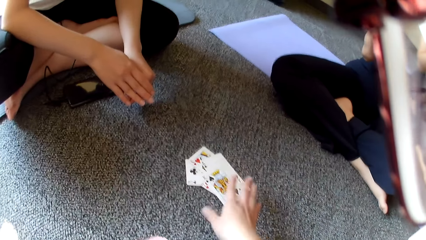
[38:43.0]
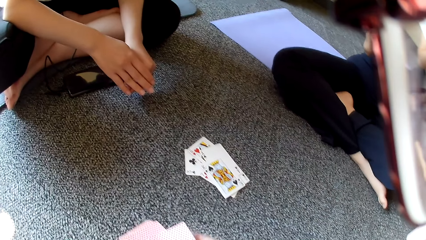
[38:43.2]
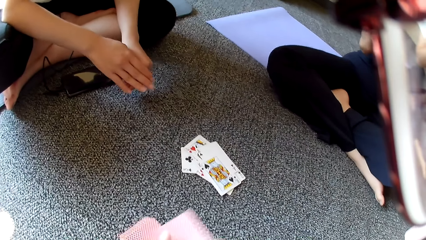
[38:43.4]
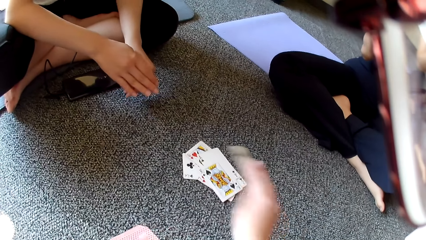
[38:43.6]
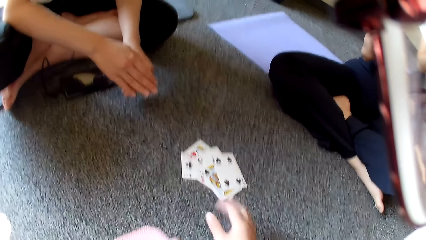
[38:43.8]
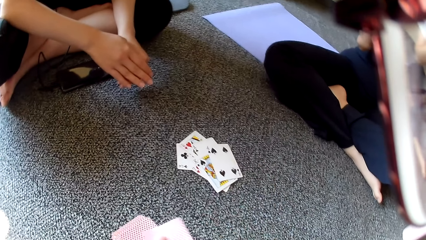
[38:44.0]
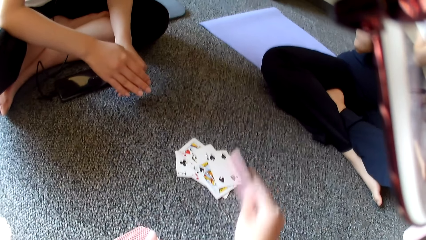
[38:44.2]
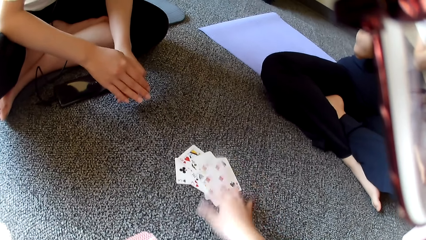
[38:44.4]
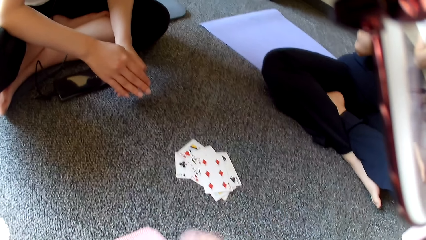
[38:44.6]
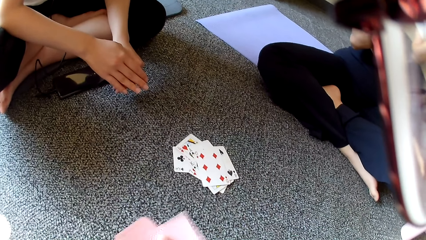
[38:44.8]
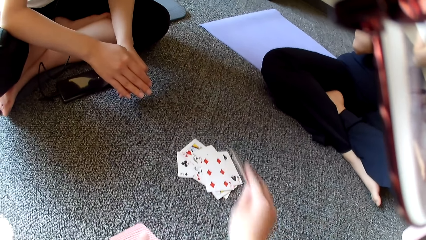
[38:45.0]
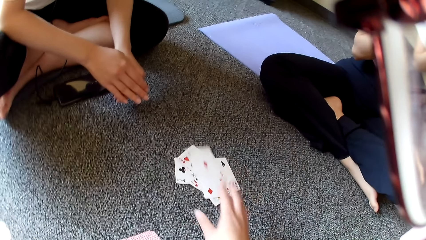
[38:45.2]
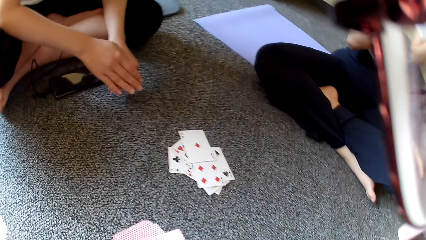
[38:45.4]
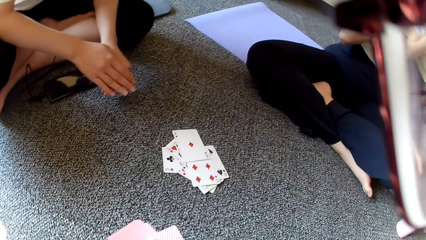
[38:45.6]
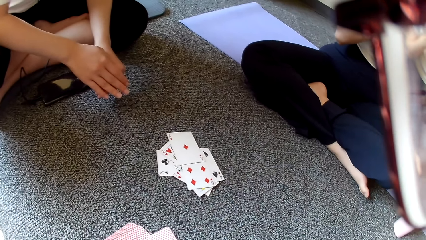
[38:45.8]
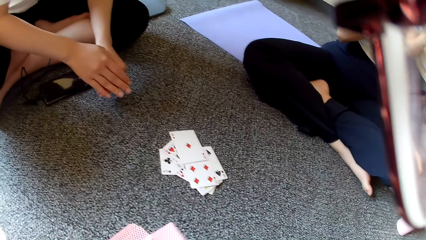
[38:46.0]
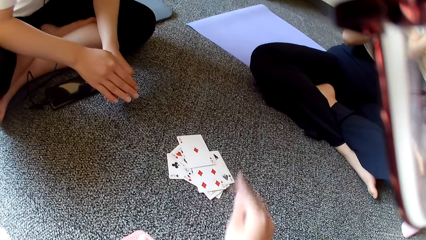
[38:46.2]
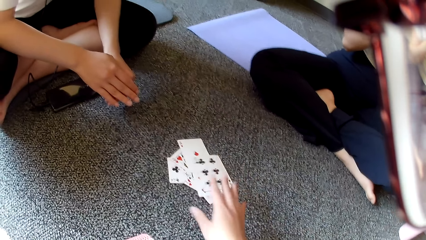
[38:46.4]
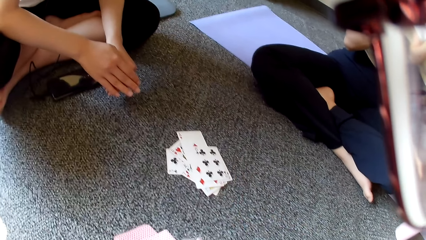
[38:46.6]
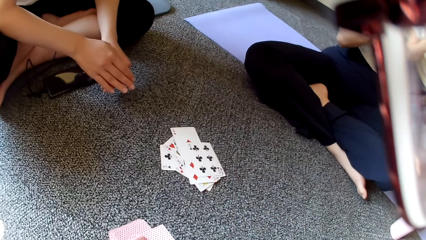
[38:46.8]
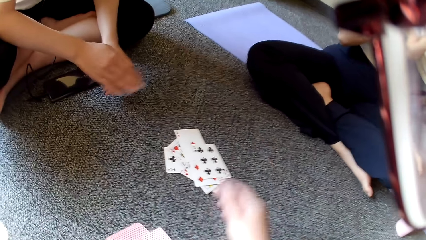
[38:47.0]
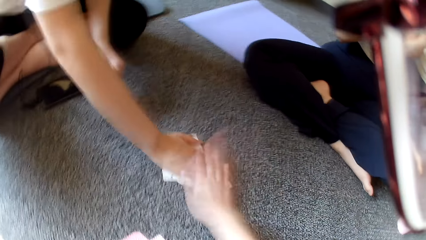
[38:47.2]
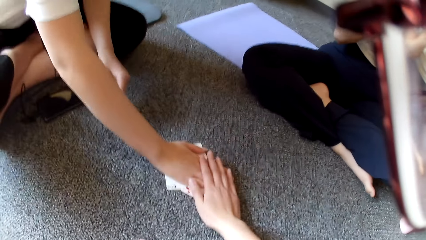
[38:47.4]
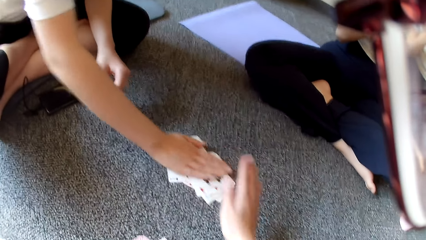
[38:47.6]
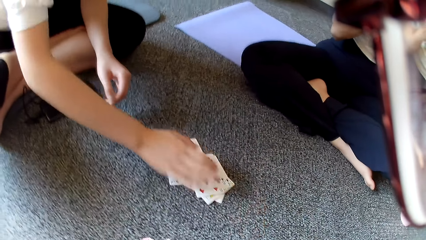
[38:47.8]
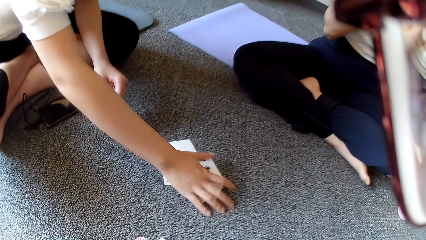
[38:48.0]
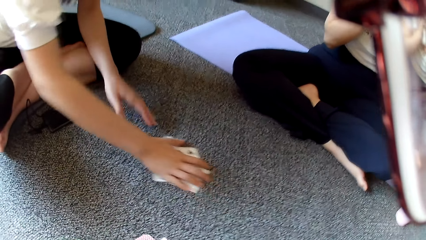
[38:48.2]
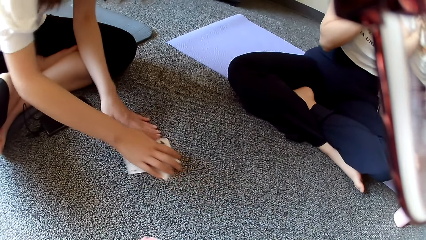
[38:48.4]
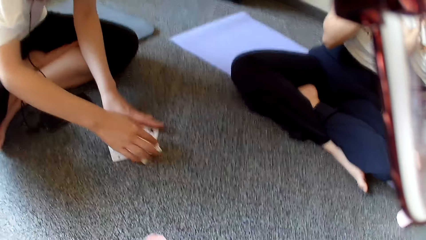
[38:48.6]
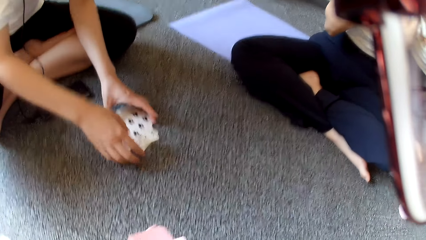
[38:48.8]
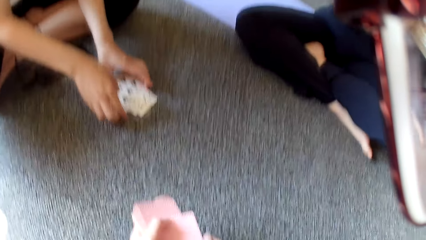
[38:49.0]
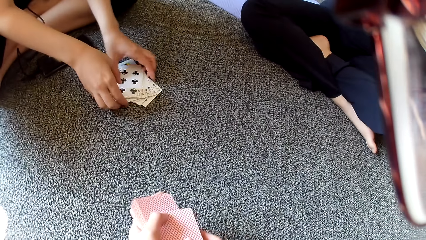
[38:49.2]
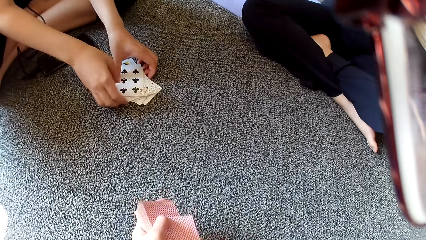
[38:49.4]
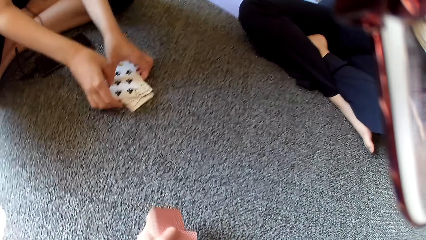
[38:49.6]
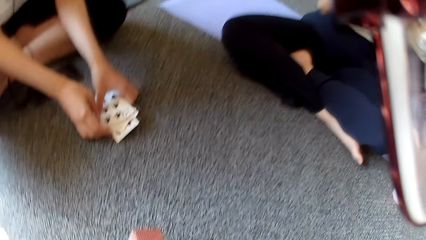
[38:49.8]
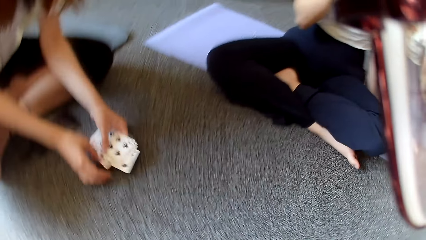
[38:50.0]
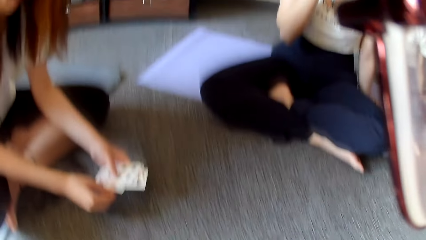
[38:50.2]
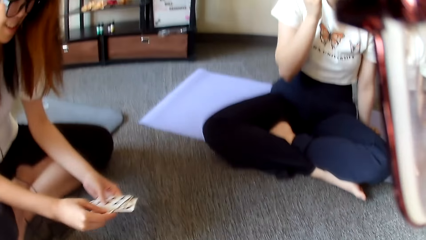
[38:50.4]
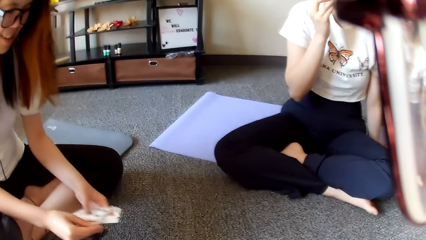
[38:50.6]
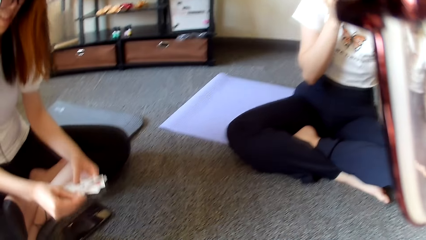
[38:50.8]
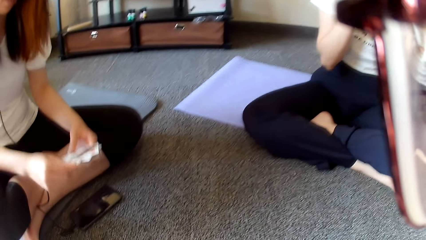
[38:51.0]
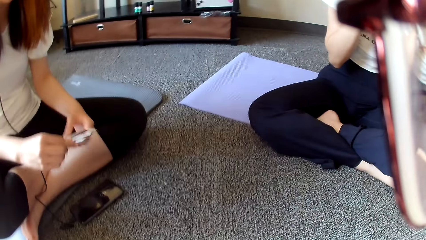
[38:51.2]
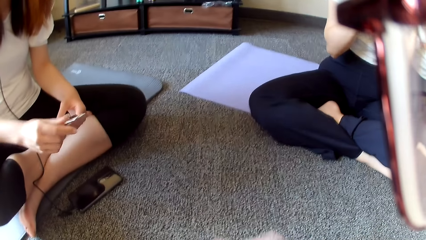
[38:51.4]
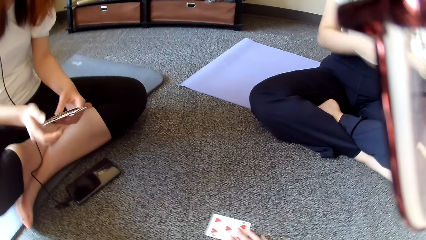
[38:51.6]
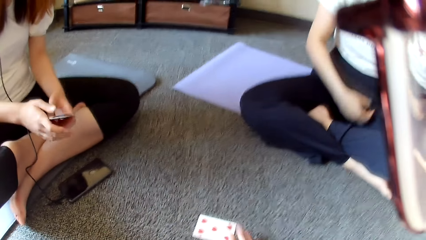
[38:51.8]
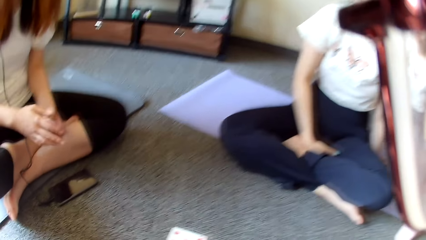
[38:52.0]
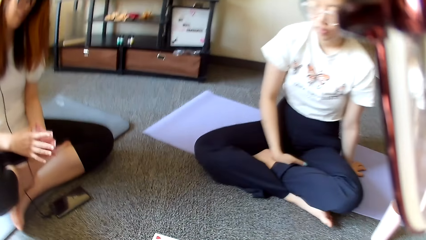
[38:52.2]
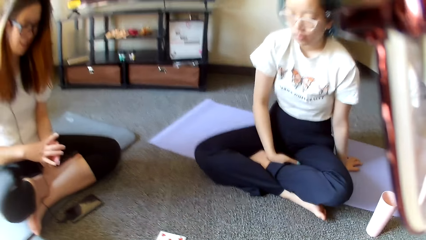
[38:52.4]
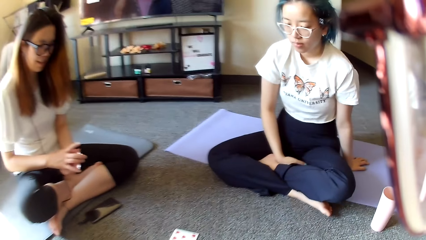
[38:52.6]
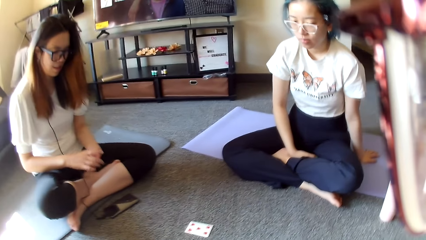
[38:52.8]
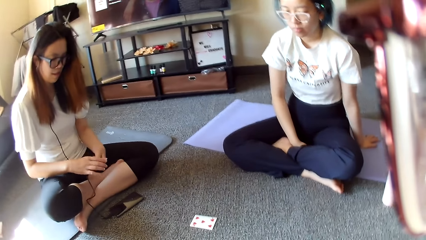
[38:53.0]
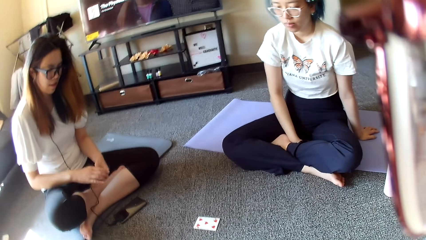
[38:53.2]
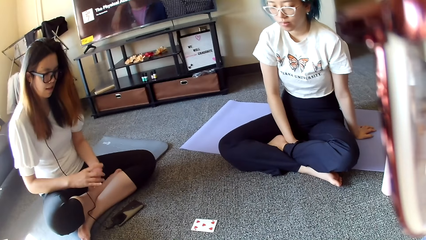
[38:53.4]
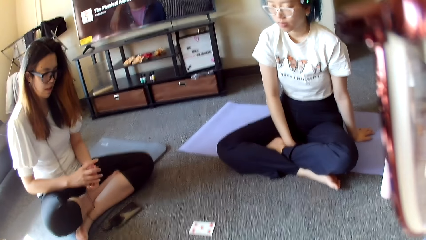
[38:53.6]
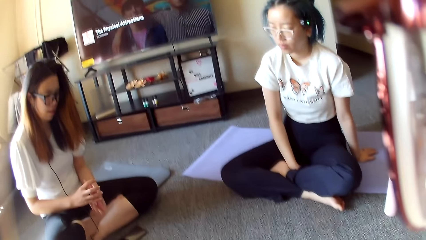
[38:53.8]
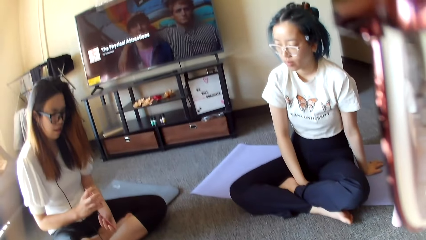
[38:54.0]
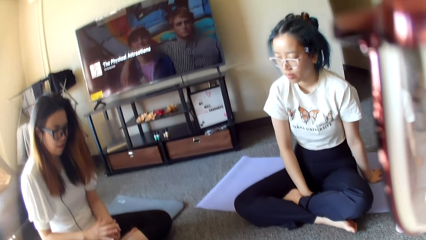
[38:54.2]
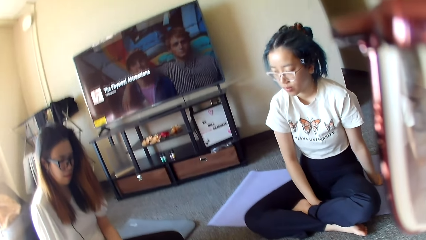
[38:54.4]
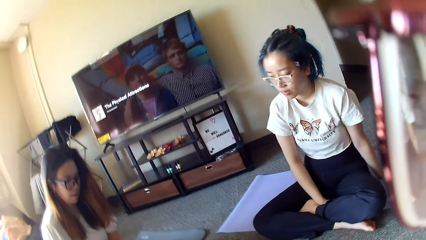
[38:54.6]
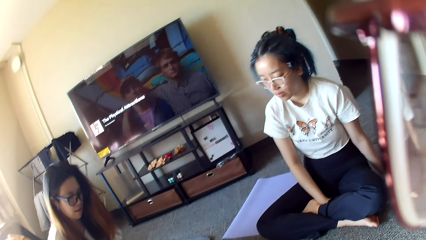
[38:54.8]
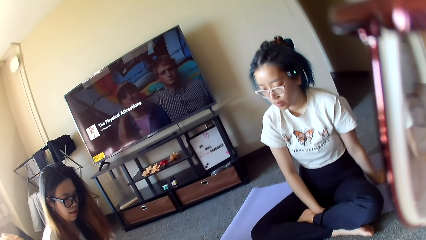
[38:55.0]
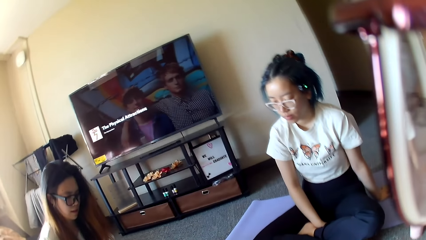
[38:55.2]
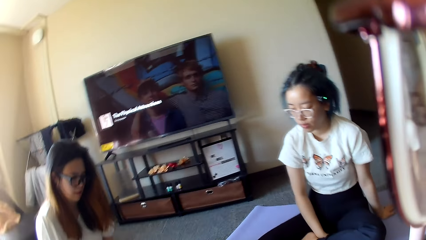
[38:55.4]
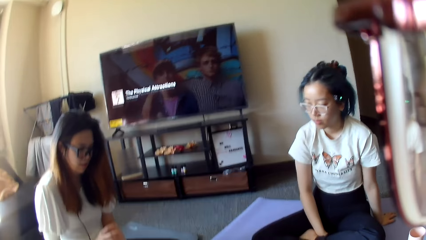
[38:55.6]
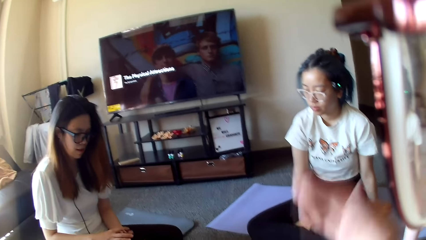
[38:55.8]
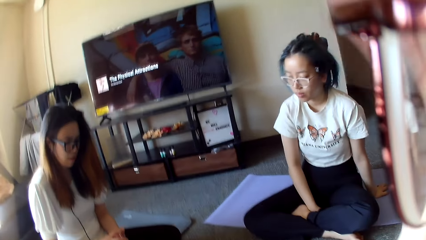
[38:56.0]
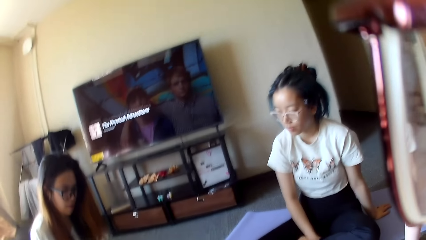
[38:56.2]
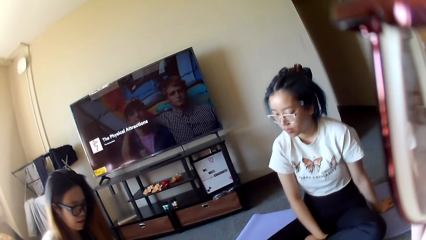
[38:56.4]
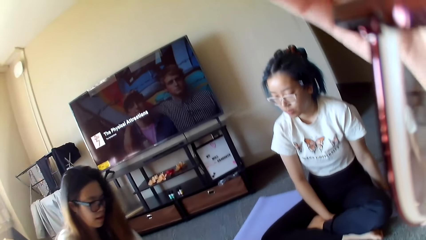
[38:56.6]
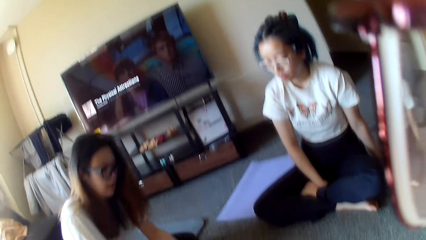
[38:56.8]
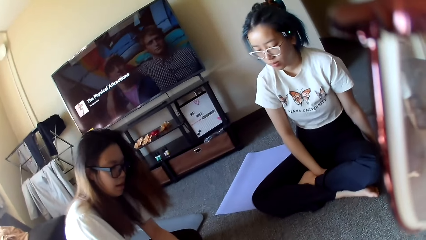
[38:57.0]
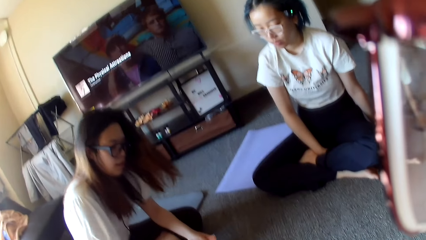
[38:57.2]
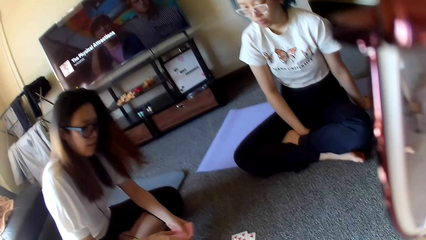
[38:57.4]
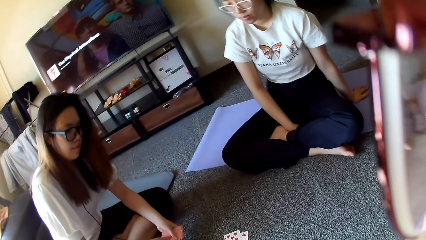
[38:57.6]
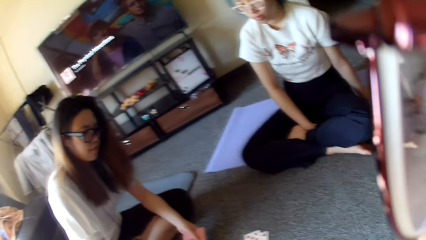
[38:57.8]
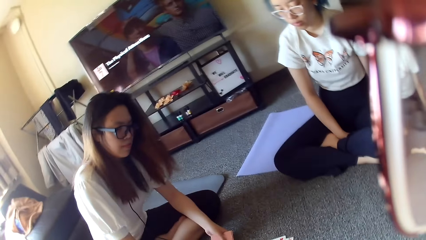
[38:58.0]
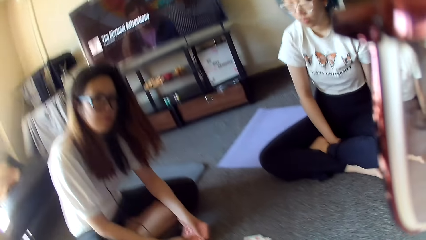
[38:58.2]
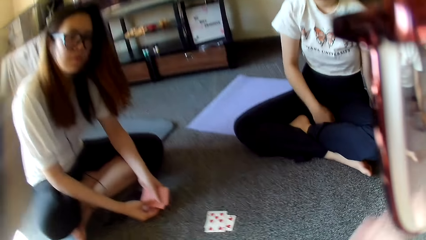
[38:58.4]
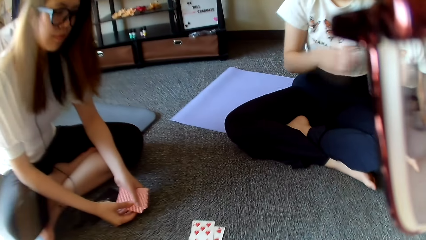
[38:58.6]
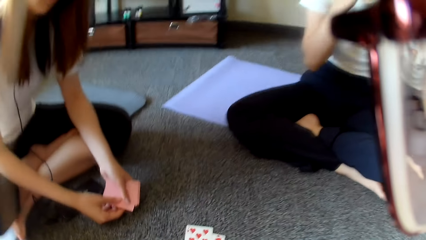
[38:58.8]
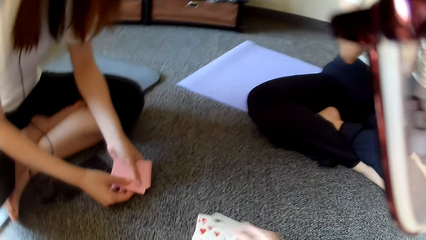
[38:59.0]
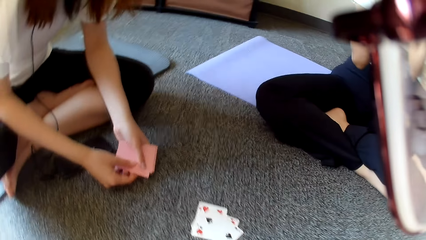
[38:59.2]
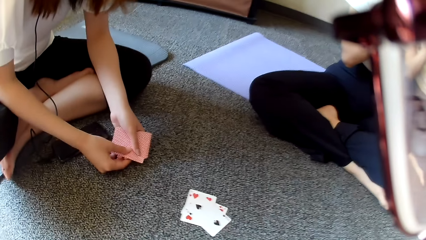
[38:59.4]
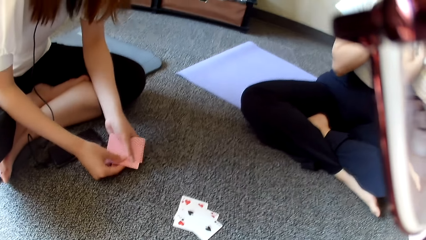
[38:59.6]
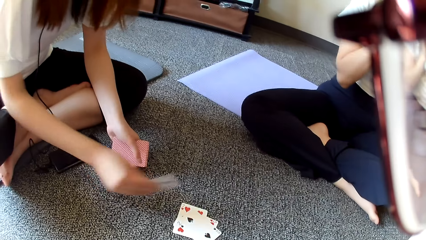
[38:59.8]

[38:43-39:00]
A woman taps on the floor and collects the cards on the floor. The woman shuffles the cards. The camera wearer adjusts the camera. They raise the hand.
